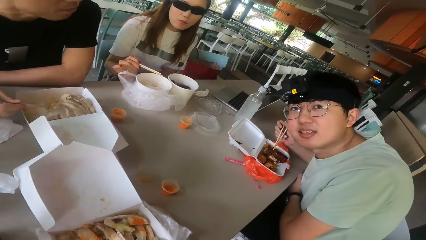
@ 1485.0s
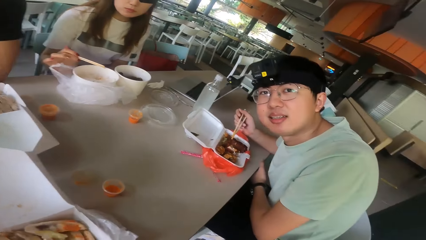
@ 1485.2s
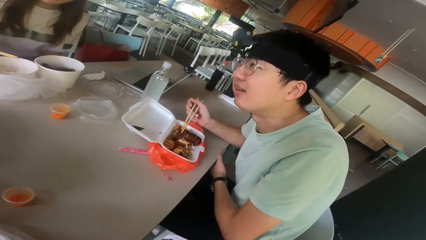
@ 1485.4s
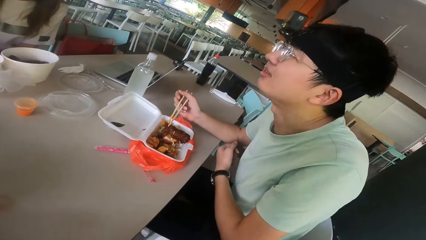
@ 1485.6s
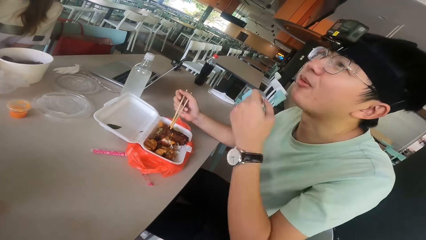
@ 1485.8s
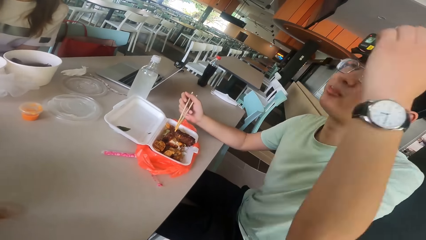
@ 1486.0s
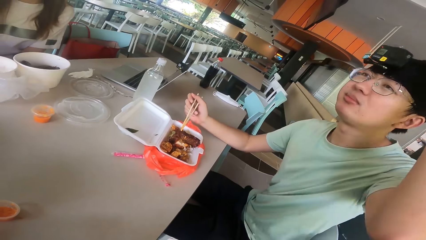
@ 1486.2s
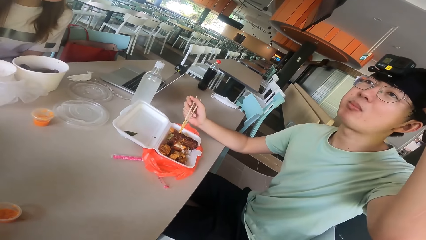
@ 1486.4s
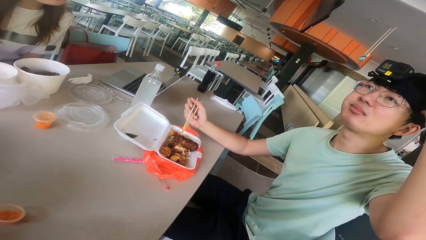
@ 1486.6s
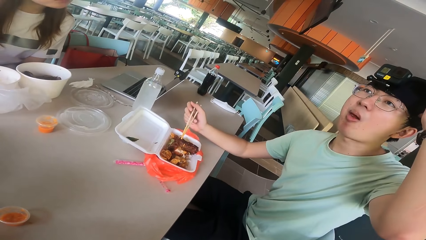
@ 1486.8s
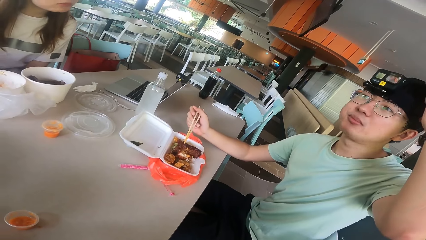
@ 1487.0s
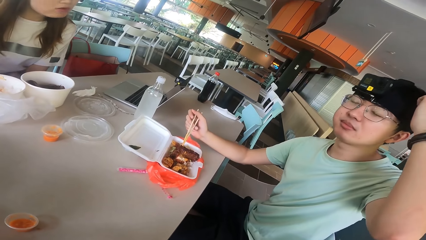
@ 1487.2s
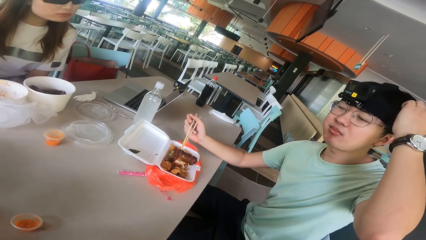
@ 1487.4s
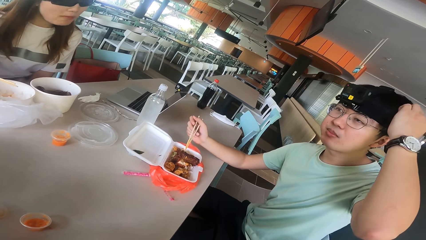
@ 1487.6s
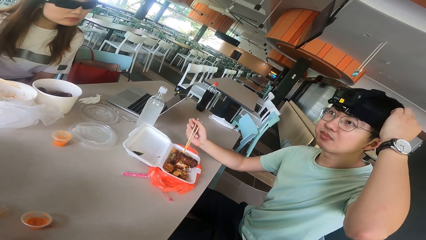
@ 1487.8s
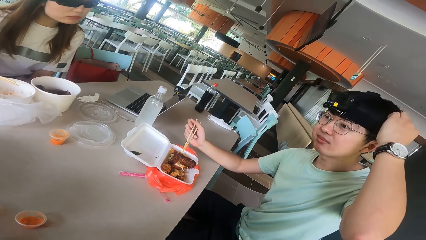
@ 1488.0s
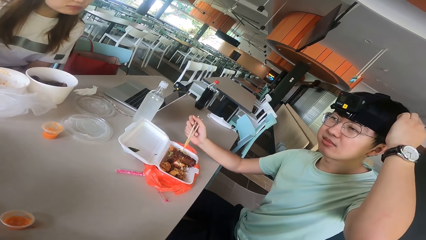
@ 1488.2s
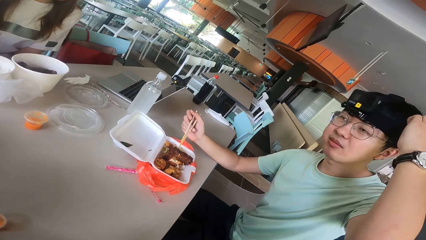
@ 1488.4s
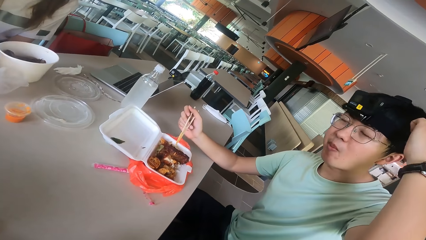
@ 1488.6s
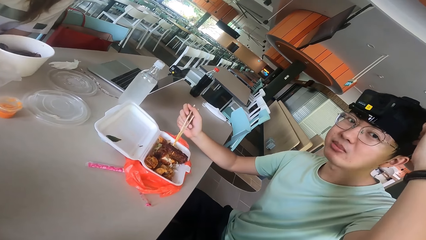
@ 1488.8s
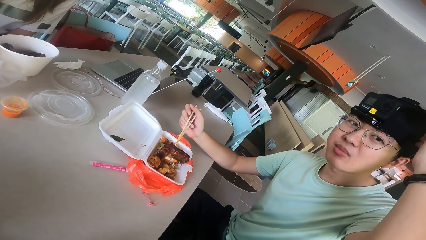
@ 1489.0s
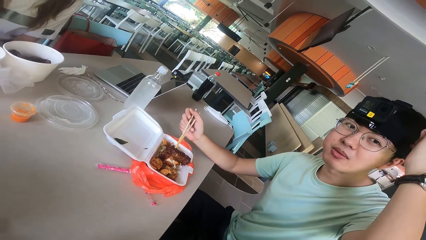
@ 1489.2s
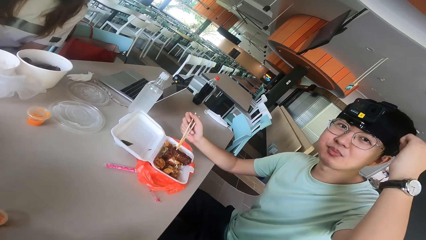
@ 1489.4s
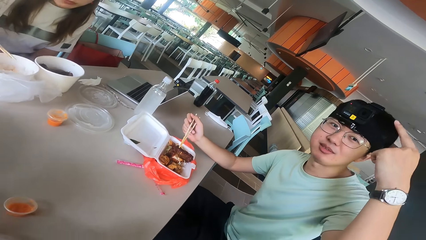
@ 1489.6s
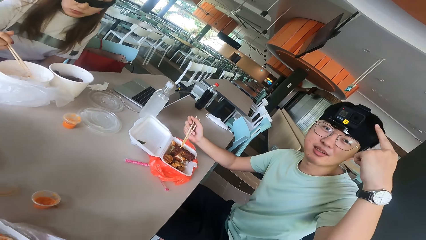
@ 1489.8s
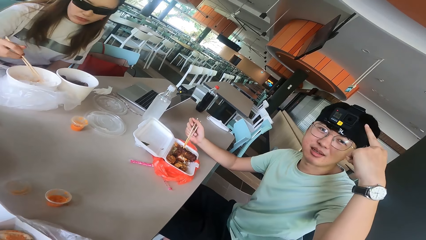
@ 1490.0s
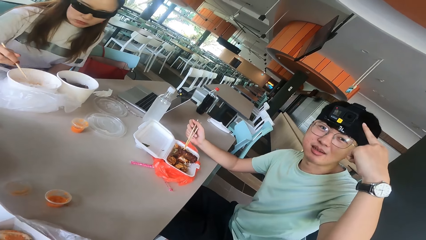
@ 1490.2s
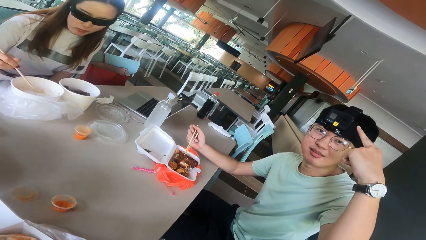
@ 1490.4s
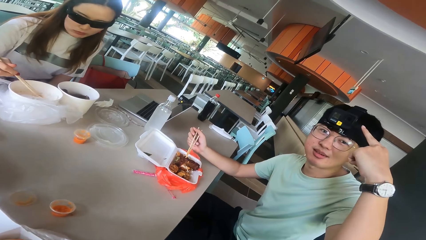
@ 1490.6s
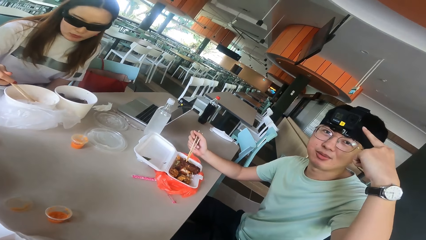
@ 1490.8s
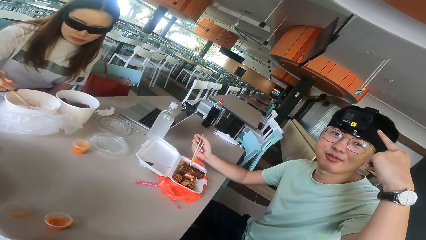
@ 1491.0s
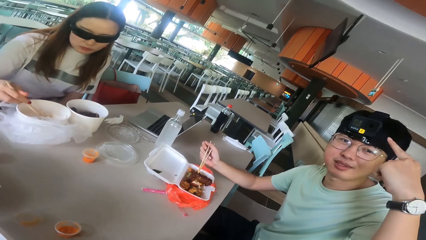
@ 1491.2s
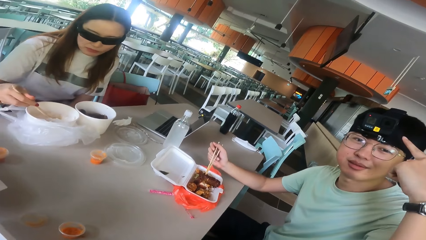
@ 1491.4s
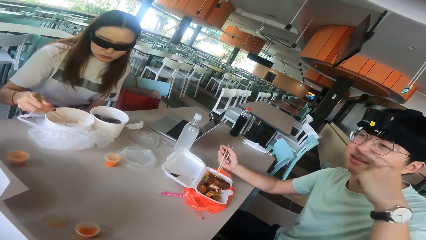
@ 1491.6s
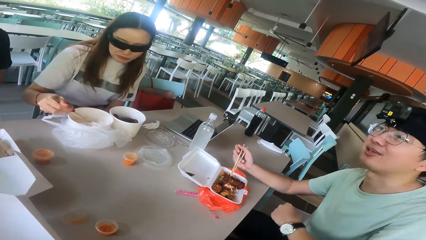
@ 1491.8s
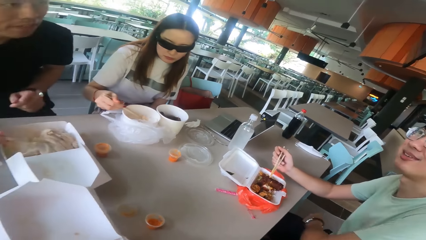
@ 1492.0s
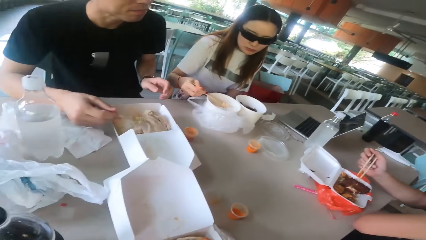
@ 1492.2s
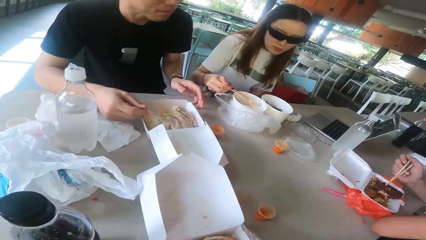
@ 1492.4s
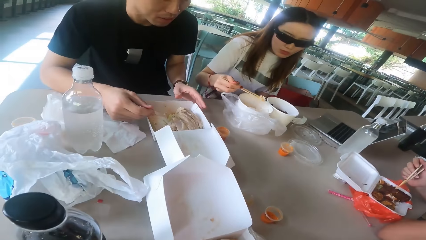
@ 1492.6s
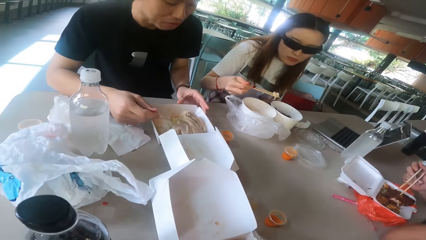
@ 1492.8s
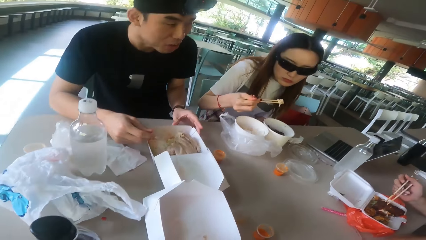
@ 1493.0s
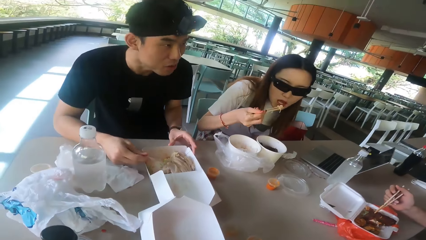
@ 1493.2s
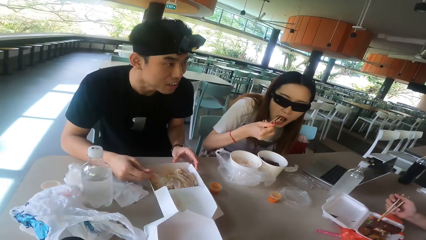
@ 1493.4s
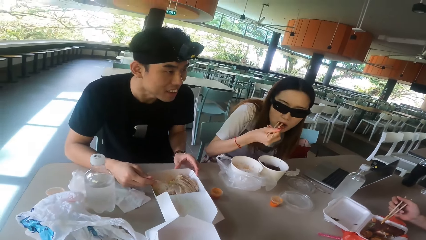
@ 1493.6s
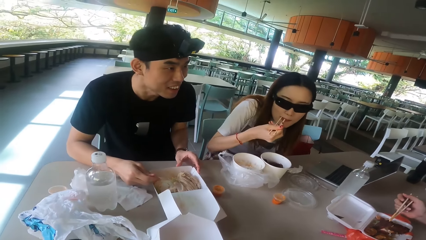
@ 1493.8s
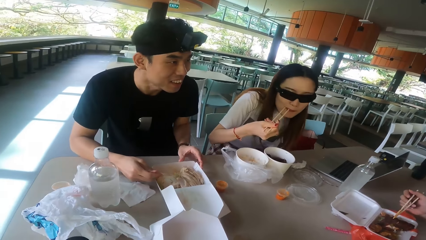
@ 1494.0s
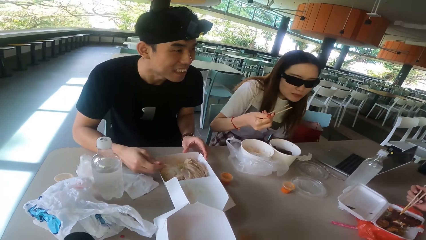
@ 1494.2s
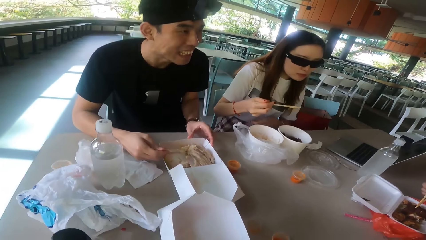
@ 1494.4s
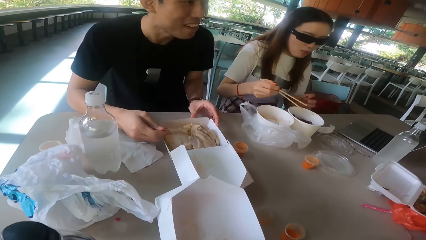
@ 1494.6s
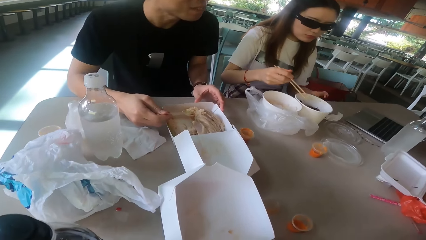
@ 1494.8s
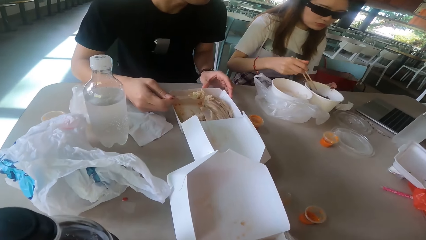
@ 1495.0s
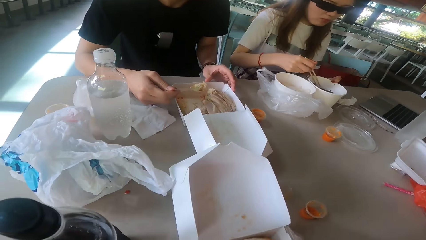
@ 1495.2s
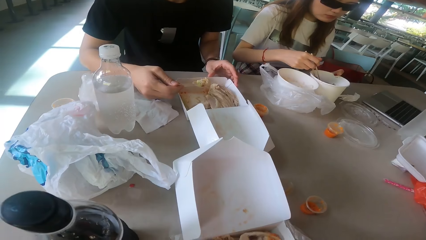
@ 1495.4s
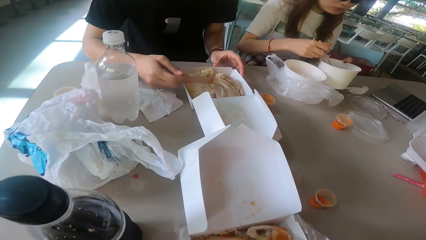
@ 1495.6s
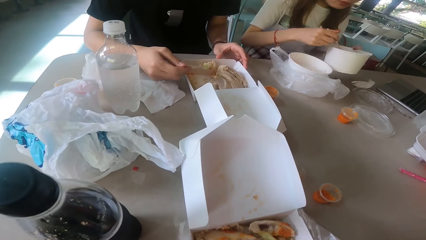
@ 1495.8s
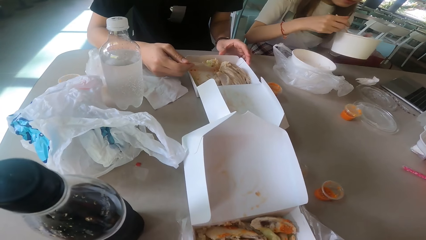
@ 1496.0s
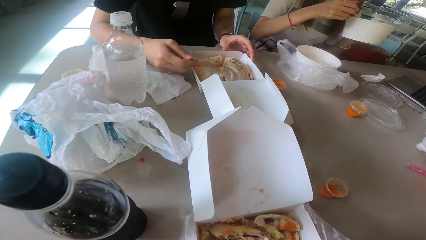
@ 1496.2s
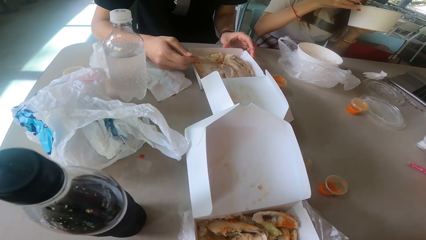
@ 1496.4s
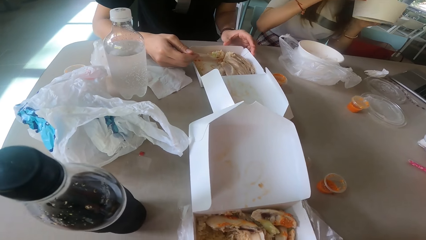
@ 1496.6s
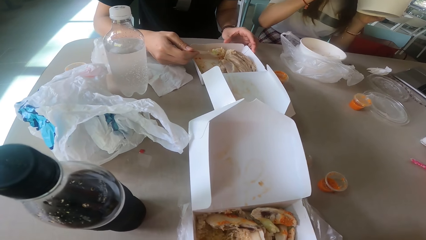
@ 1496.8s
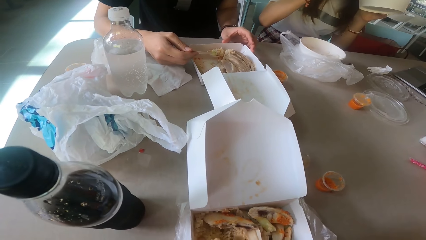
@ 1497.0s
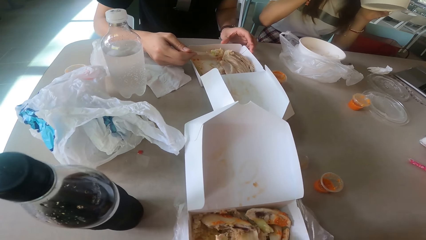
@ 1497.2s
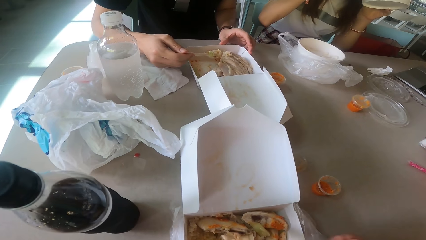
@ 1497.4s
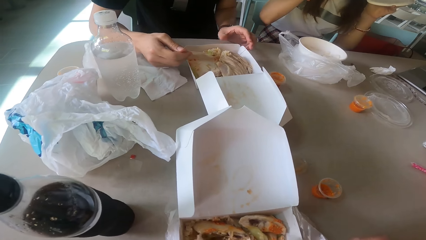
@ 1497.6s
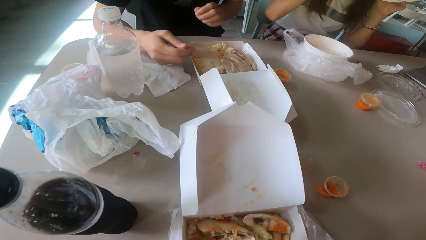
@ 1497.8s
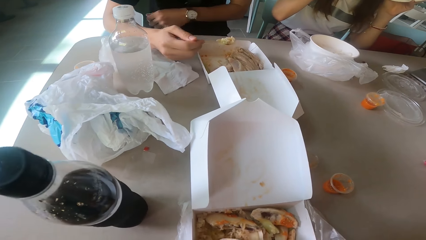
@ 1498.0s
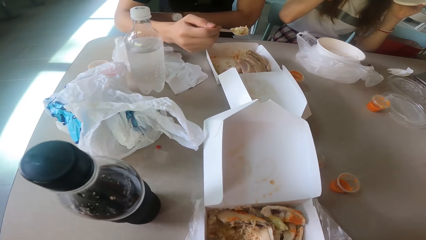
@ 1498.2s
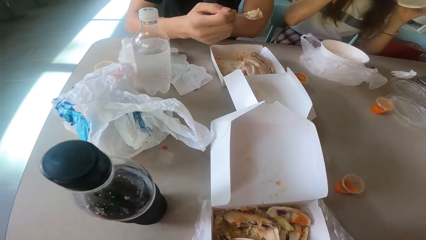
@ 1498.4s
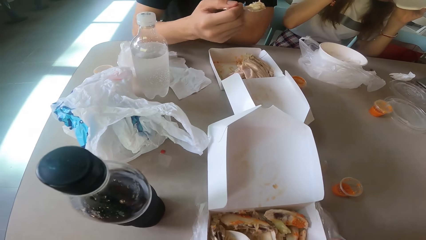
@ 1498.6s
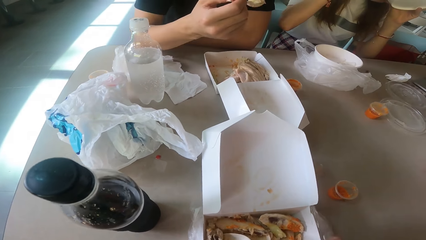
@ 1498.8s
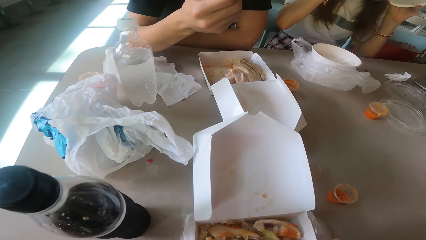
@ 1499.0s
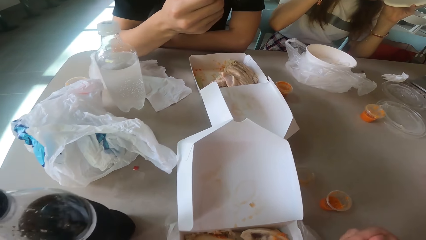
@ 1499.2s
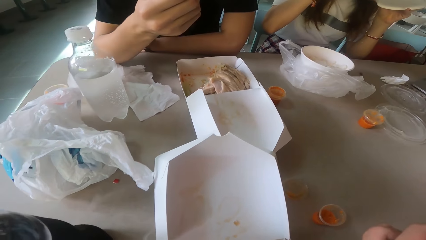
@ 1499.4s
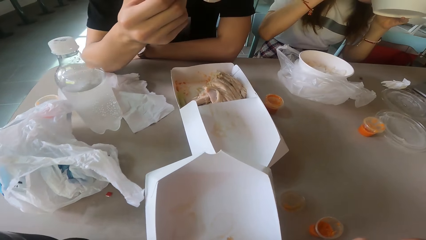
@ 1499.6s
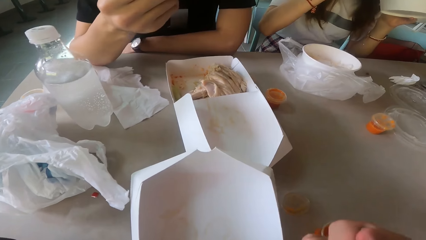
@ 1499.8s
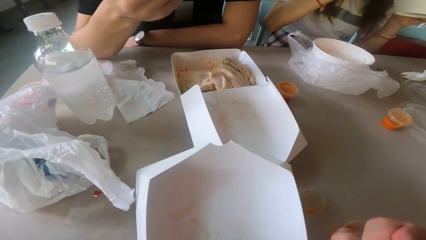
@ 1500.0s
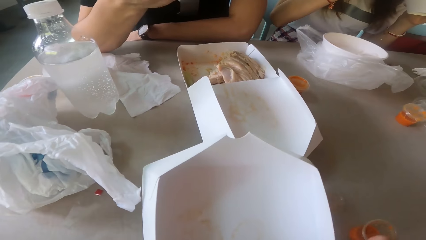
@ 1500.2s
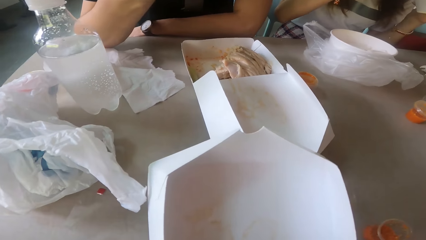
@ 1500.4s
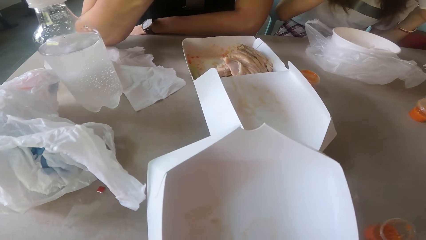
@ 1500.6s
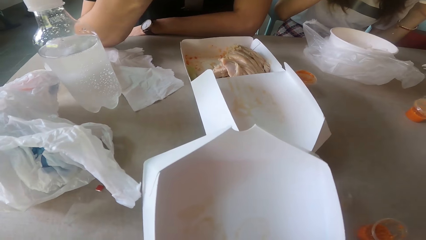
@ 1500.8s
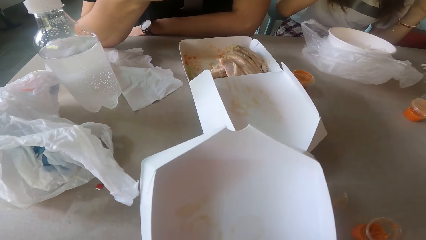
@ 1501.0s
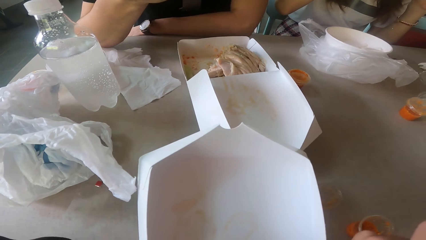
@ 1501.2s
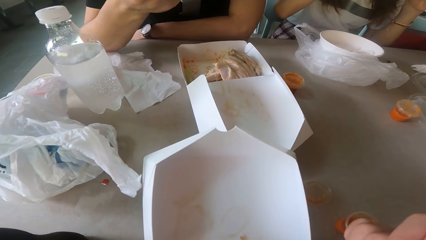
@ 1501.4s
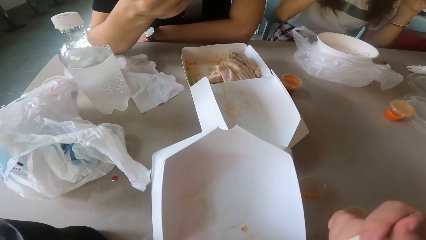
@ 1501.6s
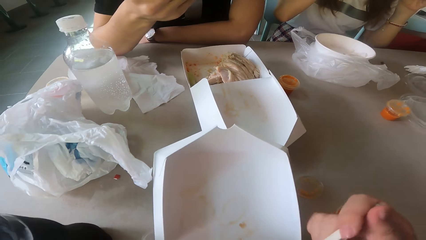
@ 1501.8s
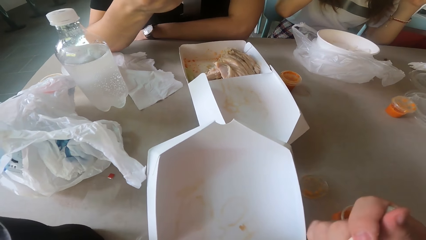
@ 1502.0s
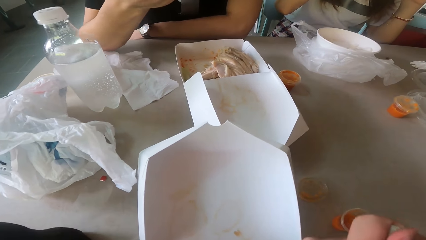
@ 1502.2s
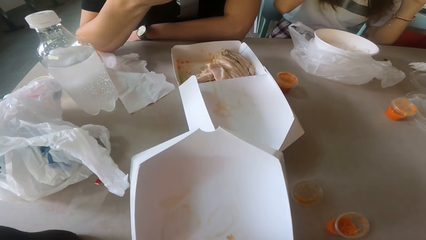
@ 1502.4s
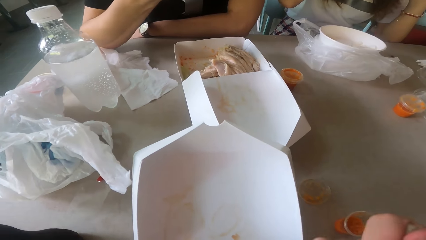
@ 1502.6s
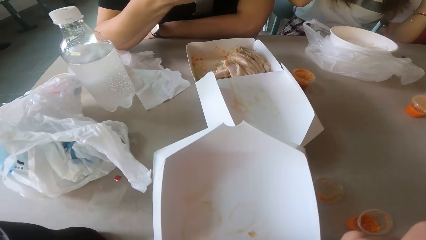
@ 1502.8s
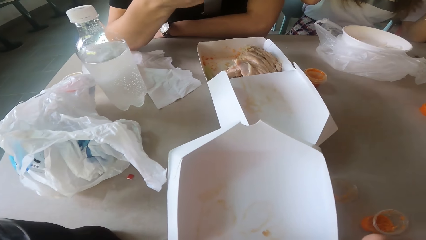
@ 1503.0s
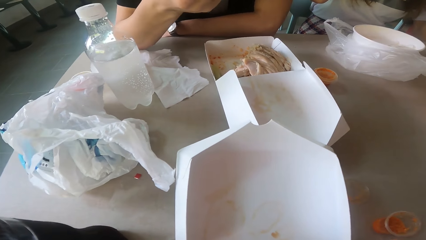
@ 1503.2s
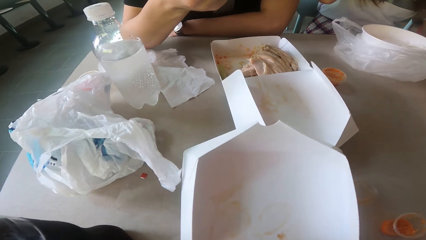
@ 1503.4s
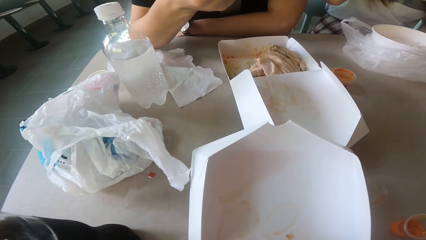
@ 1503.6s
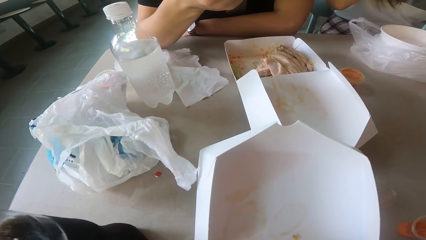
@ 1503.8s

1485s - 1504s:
The camera wearer talks to a man. Another man talks and moves the hand. Someone adjusts the camera. A woman scoops the food. The woman eats the food with chopsticks. The woman drinks the soup. Another man scoops the food and eats the food with a spoon. The camera wearer looks around. They eat the food with a spoon.
